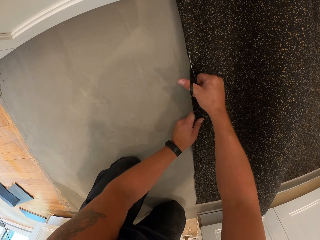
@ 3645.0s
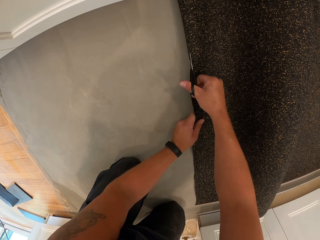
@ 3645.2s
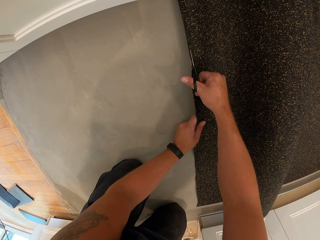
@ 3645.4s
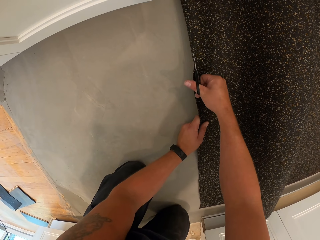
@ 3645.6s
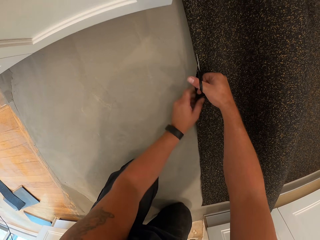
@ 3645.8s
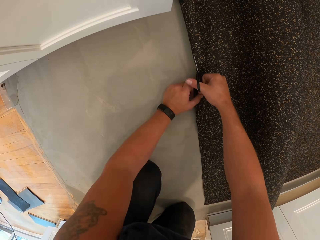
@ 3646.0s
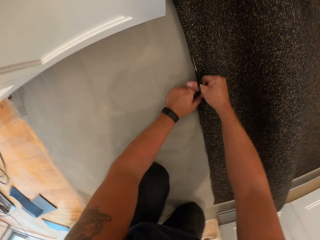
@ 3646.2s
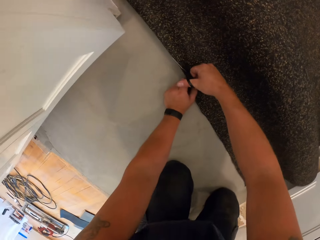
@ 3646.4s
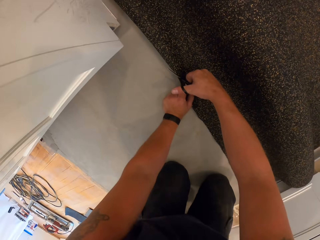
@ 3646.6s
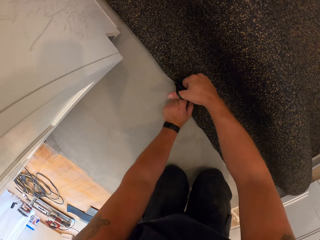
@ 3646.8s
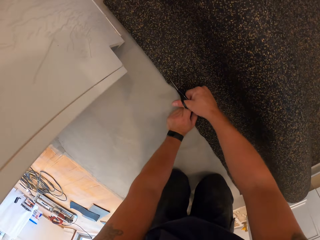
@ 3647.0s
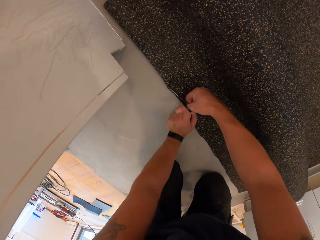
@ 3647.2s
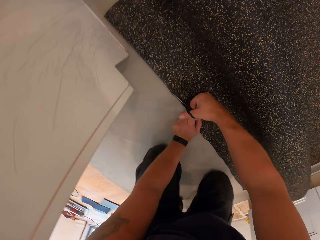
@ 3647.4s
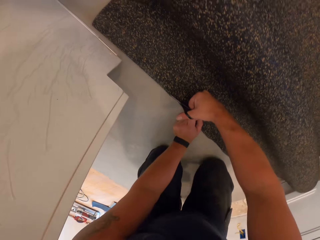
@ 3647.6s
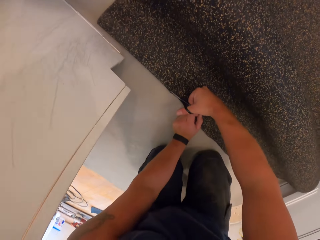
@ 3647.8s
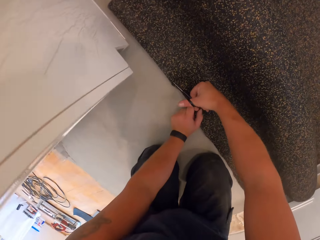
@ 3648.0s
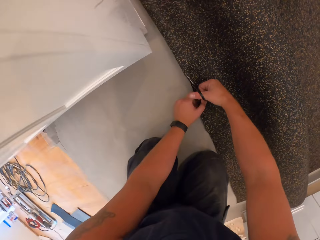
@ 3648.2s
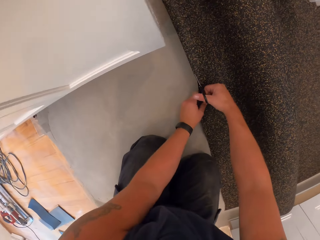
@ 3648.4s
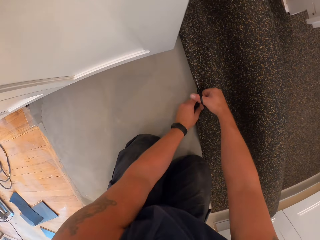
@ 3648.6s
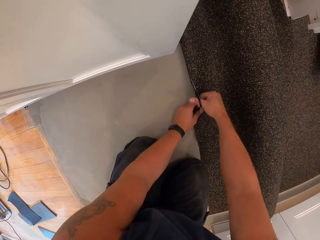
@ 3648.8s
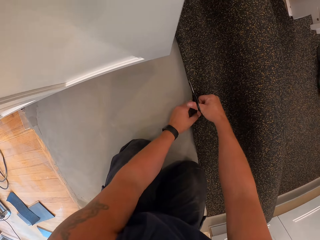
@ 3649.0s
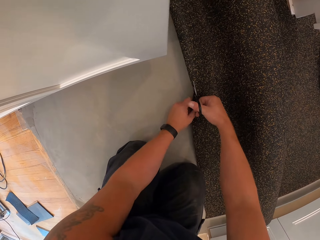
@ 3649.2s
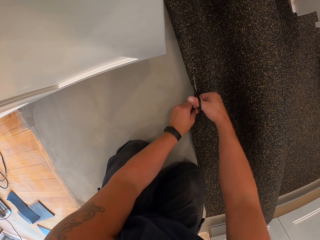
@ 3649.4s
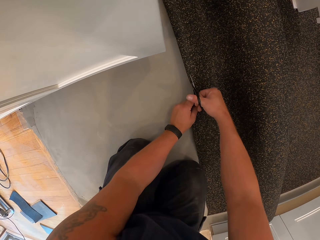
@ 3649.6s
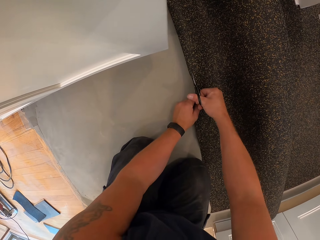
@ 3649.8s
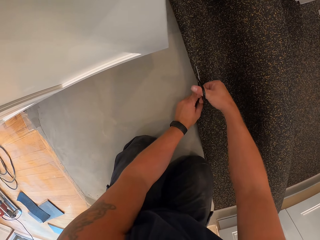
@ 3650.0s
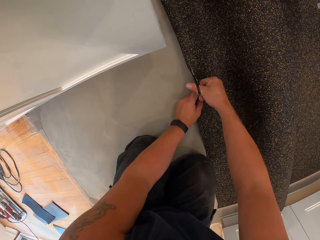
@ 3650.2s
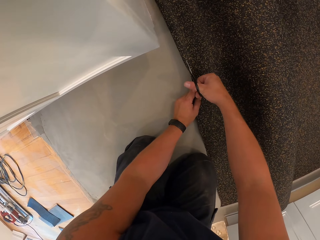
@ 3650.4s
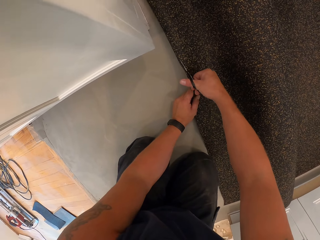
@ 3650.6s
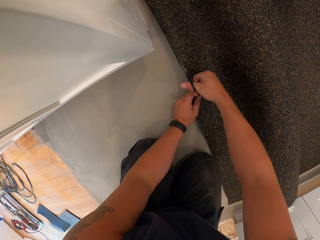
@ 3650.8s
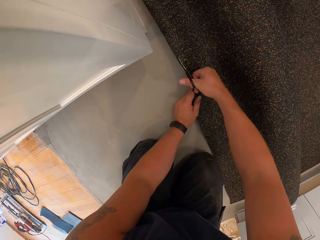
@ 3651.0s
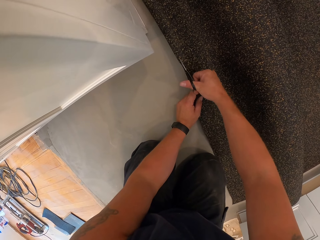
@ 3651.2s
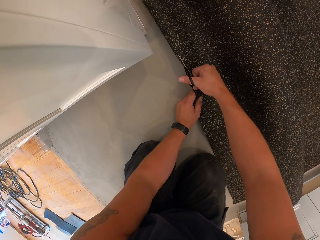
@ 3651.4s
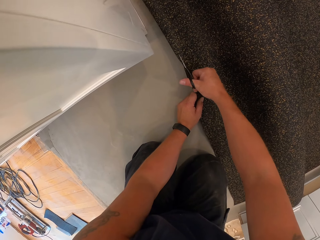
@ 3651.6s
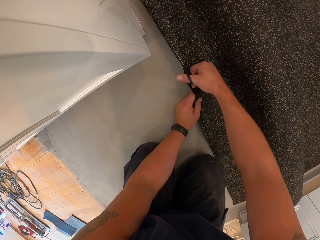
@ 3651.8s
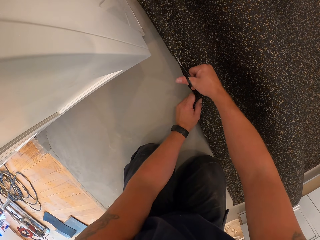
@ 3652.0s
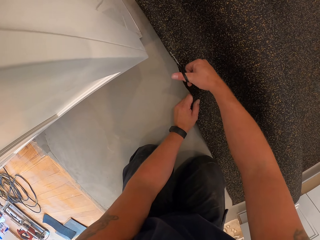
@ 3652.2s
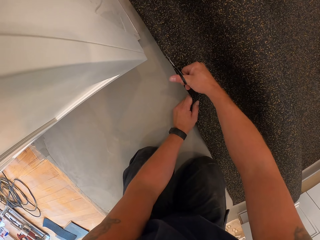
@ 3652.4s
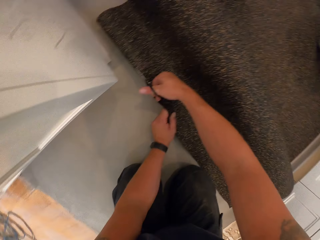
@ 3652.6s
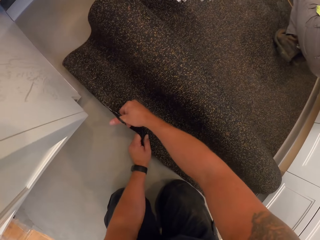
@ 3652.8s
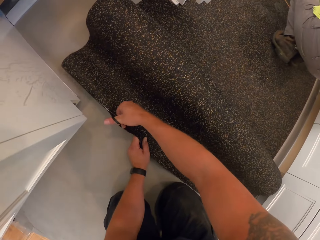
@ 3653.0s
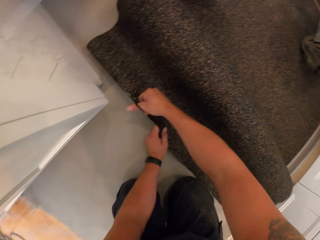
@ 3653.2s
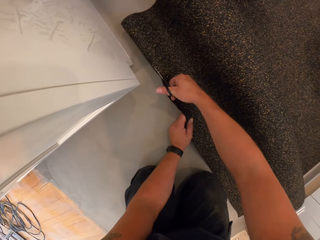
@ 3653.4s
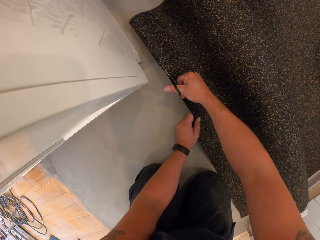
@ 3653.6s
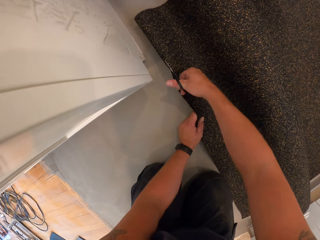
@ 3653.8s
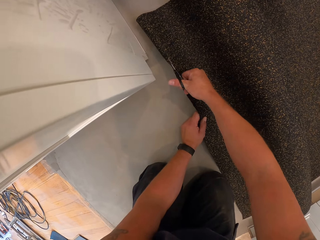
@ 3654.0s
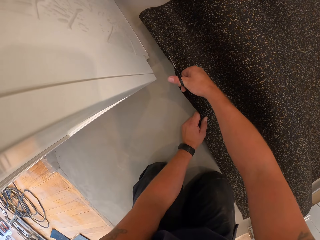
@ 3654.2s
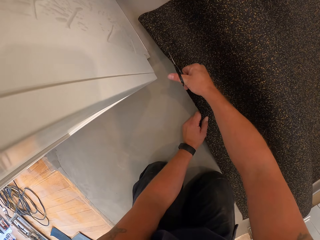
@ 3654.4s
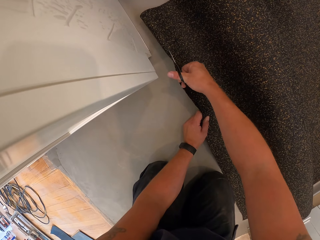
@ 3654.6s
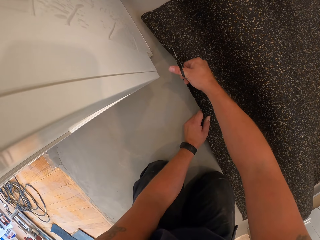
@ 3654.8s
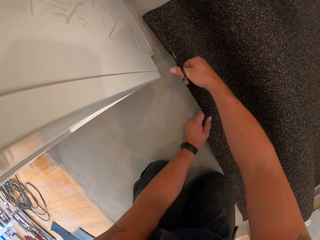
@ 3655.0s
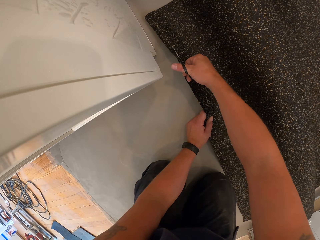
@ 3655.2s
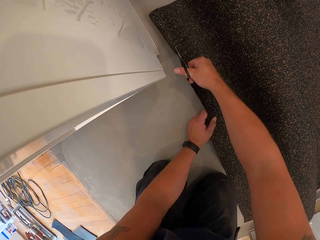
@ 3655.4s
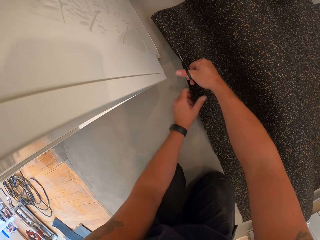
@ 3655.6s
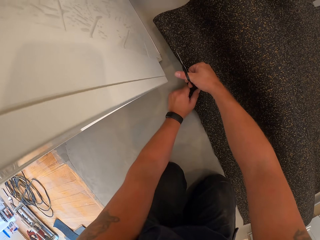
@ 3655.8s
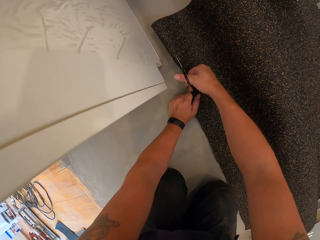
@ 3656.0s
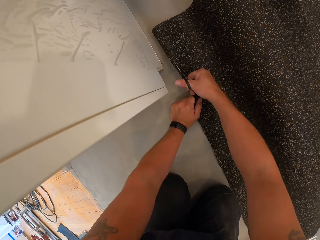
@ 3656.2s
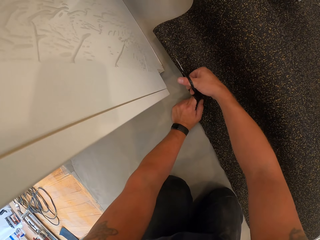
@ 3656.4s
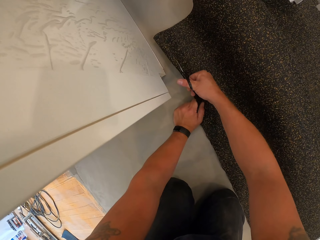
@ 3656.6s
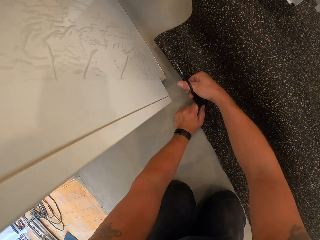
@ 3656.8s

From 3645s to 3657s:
The camera wearer moves closer to the carpet tile.

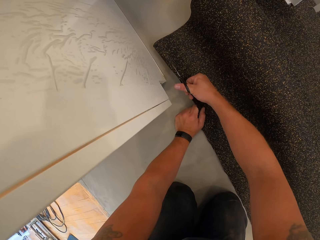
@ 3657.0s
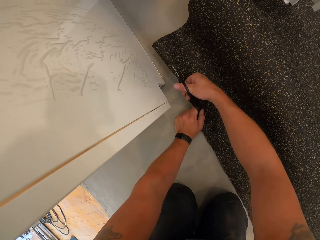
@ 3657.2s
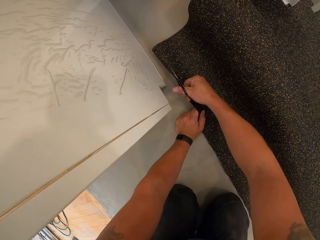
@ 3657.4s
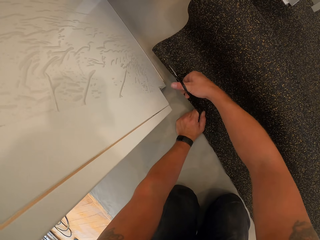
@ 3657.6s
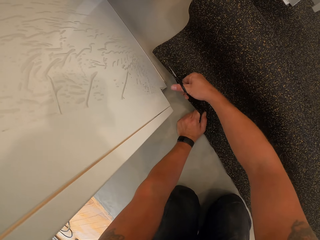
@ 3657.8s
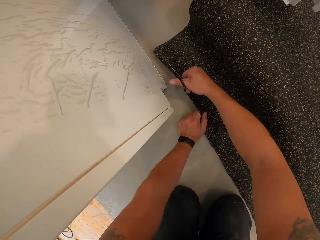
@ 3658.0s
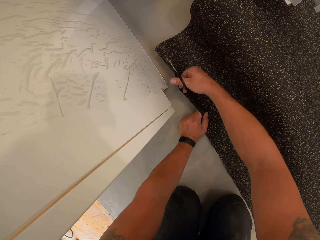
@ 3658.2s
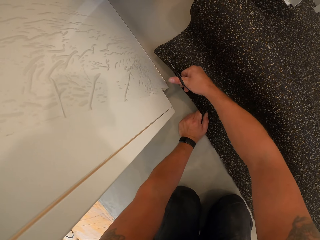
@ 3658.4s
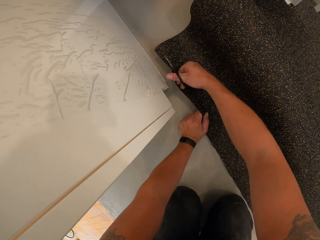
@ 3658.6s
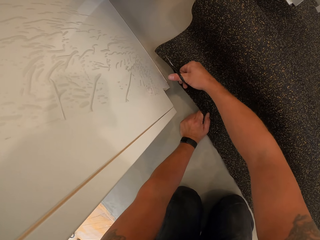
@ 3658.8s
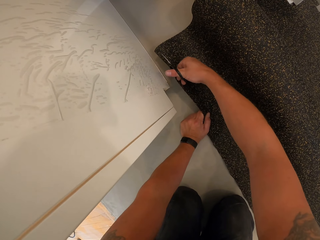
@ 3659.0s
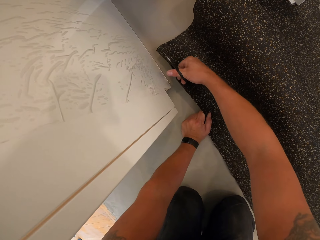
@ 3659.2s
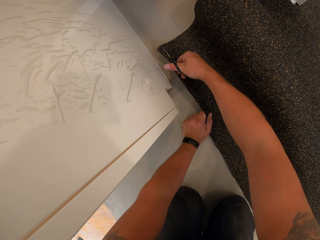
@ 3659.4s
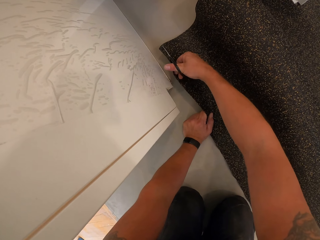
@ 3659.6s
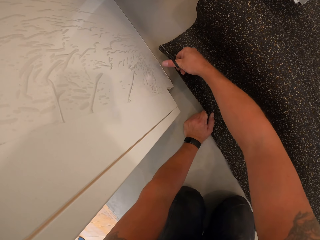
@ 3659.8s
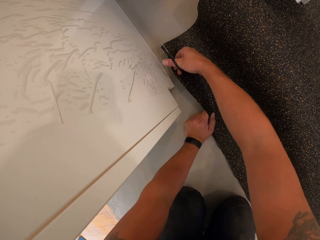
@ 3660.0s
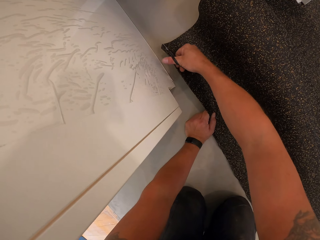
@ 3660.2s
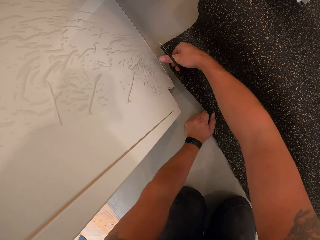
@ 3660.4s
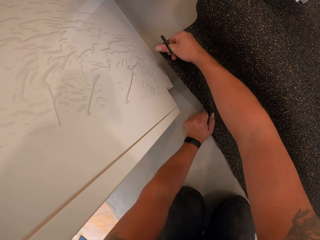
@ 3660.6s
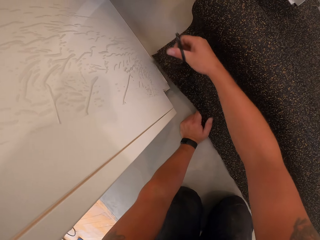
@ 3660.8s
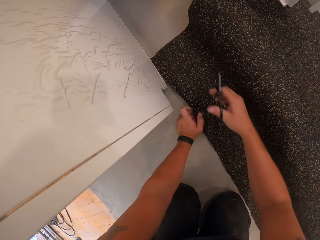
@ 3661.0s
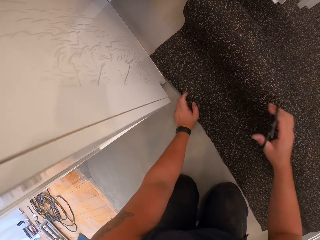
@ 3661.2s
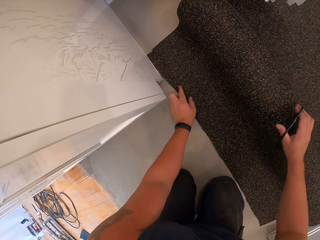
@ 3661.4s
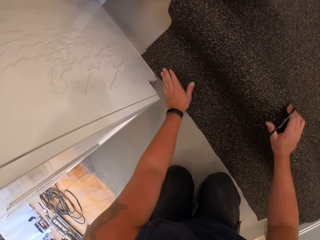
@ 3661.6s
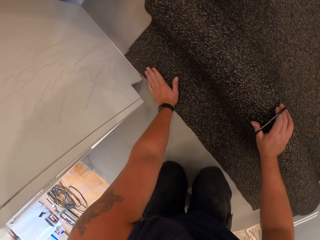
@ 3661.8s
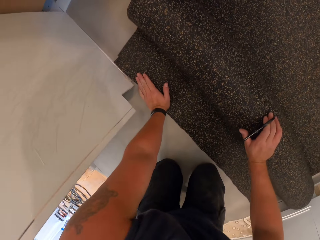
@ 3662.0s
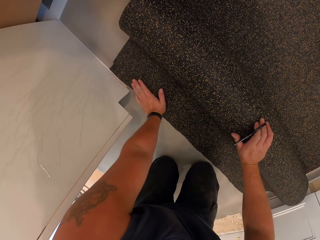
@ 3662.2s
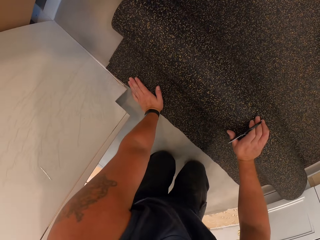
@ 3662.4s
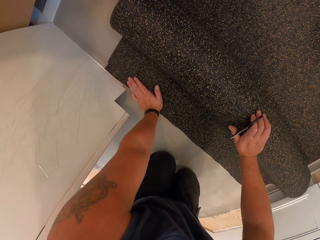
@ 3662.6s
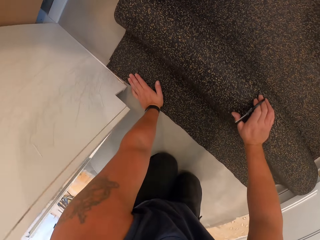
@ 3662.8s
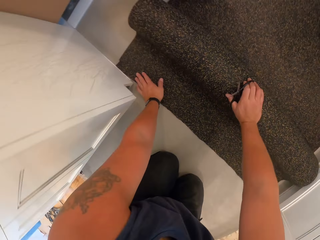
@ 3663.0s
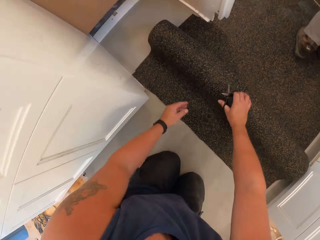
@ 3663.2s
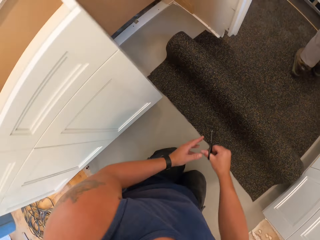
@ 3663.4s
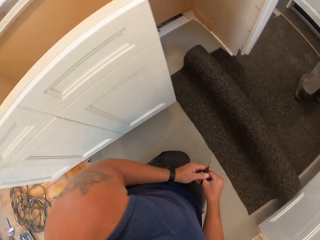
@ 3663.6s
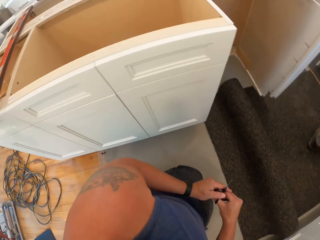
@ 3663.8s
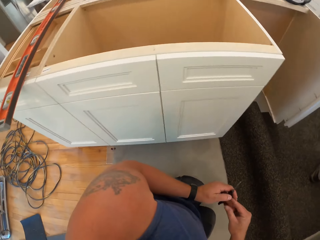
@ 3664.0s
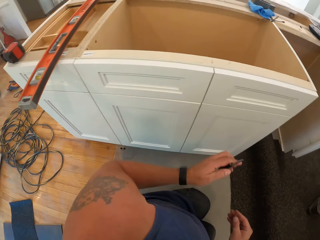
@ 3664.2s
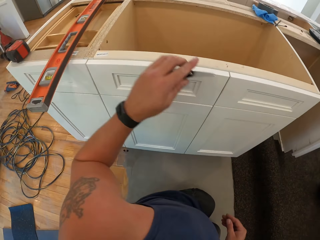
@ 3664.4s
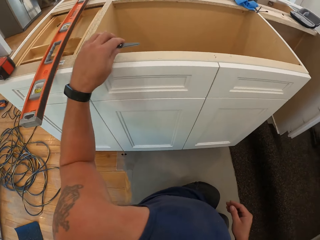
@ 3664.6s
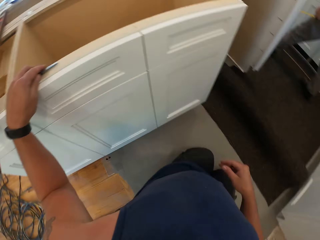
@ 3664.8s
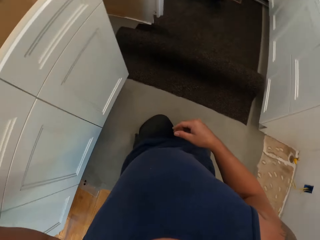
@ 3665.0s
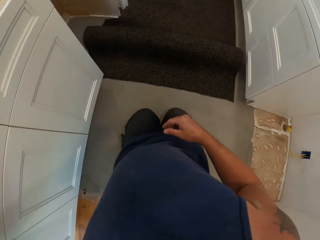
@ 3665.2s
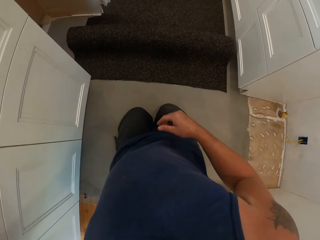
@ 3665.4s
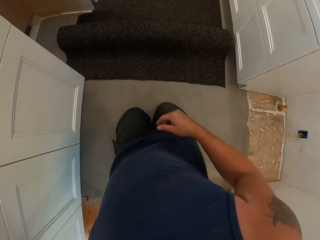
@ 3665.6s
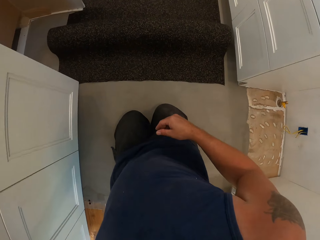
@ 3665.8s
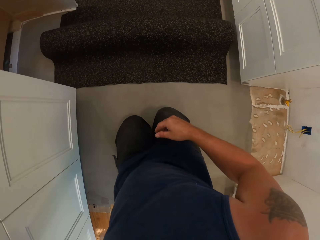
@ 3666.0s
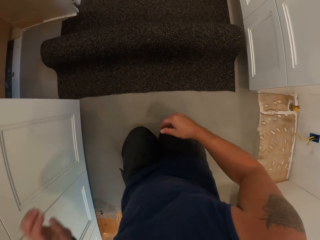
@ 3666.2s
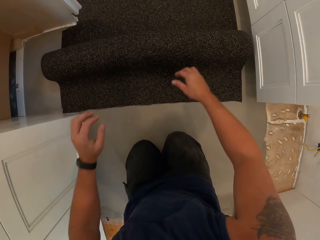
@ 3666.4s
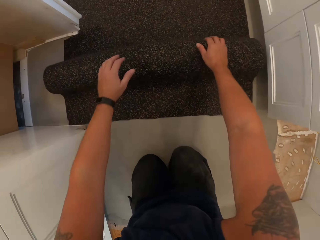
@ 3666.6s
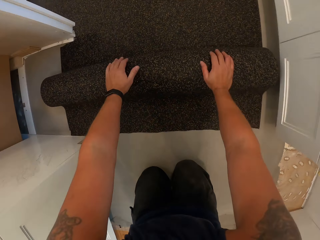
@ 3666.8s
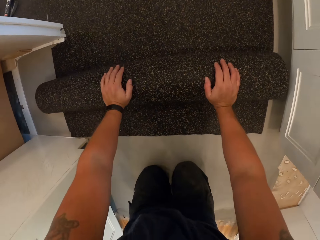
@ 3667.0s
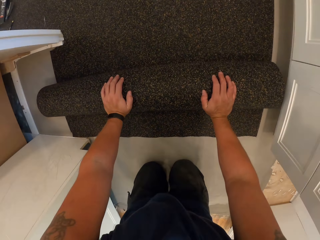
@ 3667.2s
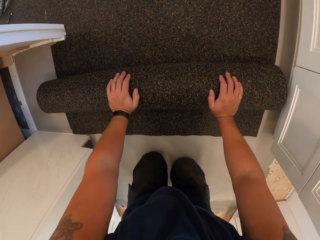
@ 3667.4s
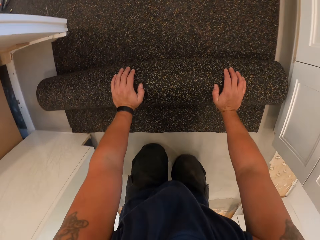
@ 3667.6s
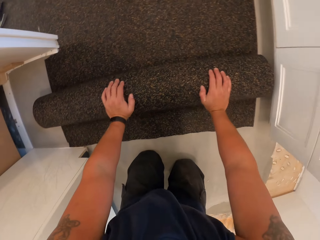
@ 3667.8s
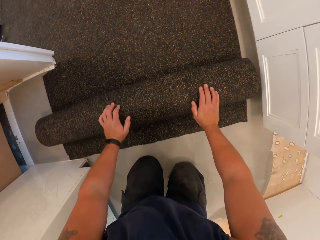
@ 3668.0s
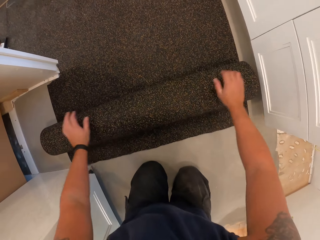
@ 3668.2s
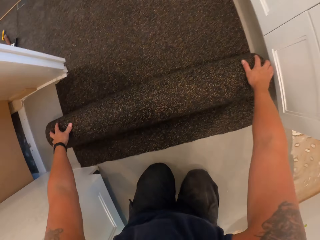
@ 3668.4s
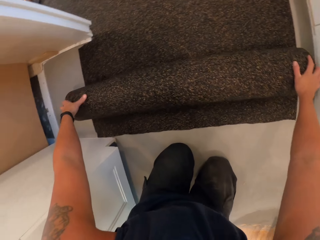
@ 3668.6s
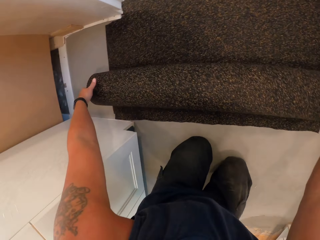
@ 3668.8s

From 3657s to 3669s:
The camera wearer passes the pair of scissors from his right hand to his left hand. He drops the pair of scissors in his left hand on the cabinet. He pulls away a carpet tile.
